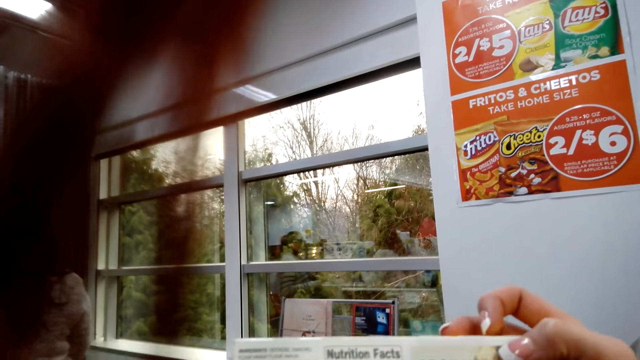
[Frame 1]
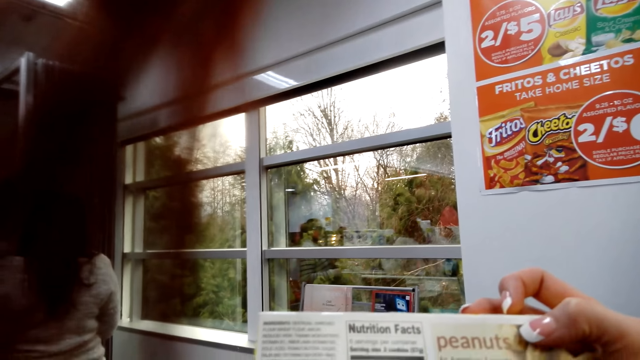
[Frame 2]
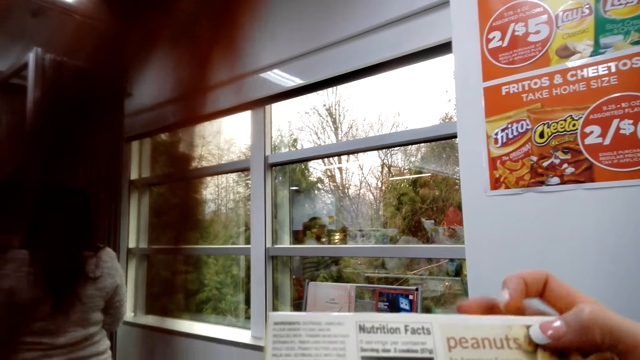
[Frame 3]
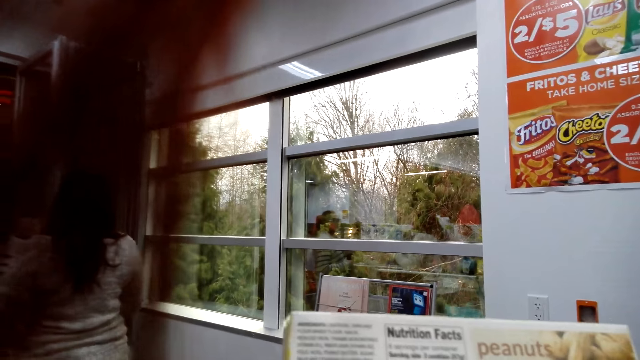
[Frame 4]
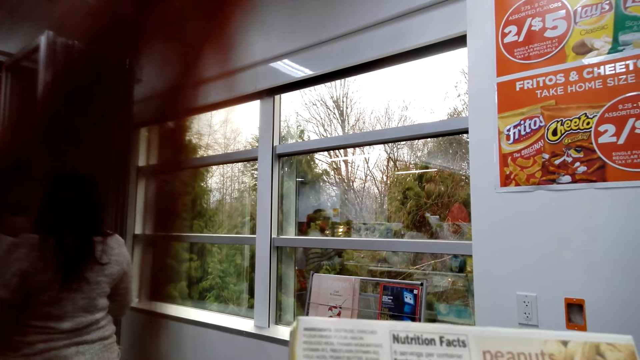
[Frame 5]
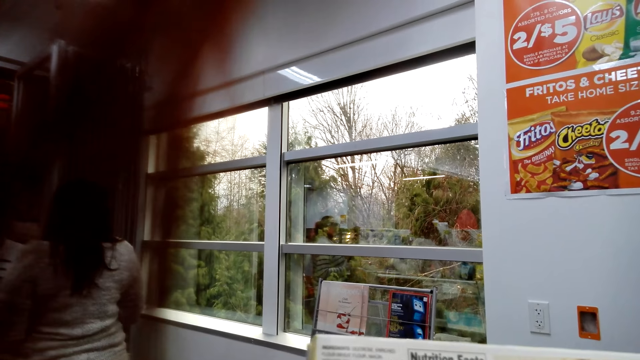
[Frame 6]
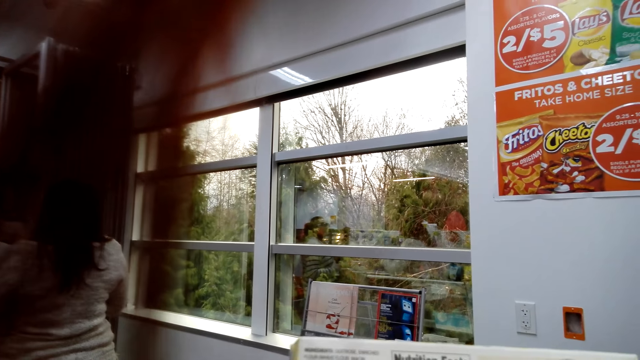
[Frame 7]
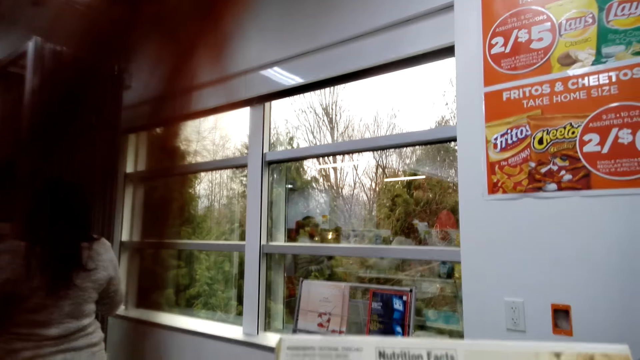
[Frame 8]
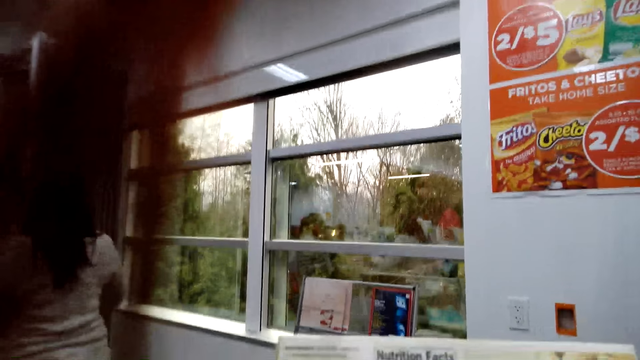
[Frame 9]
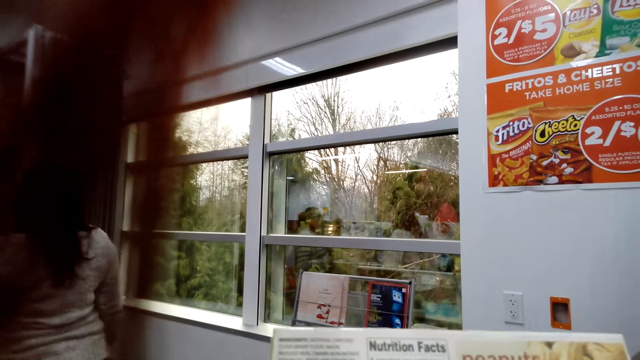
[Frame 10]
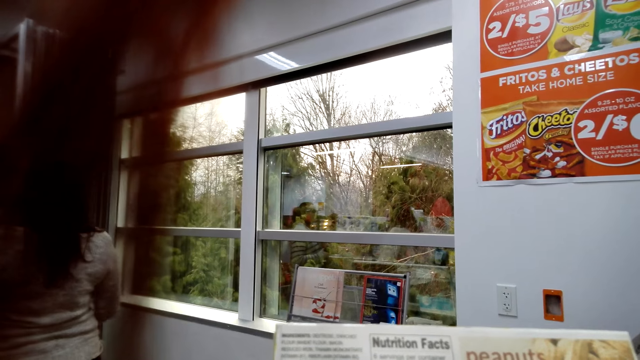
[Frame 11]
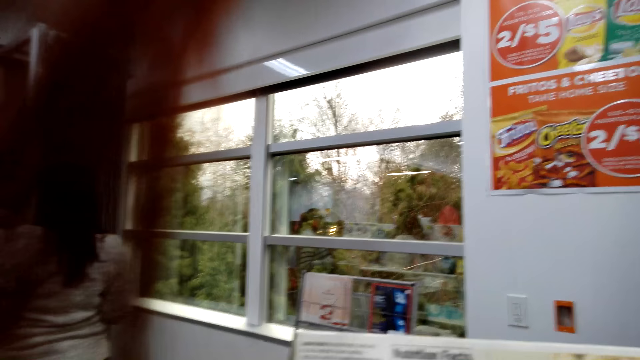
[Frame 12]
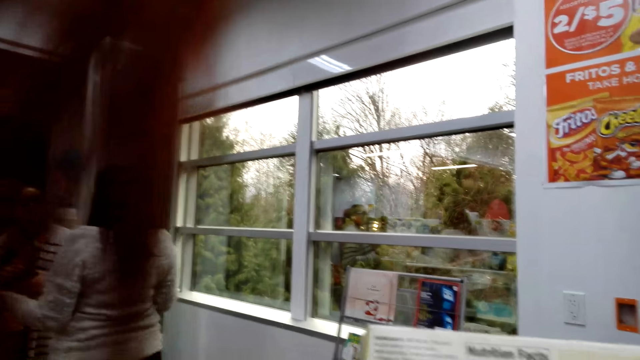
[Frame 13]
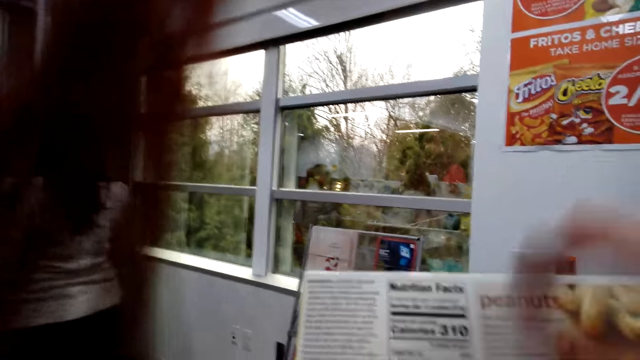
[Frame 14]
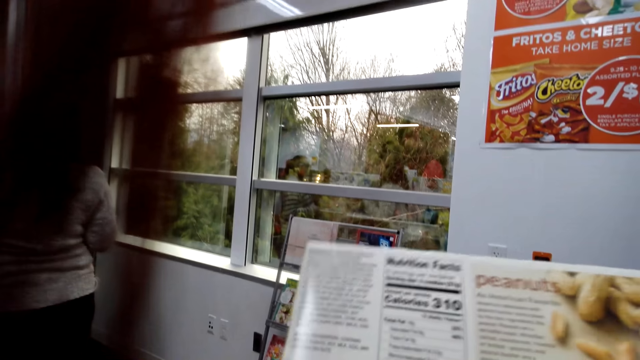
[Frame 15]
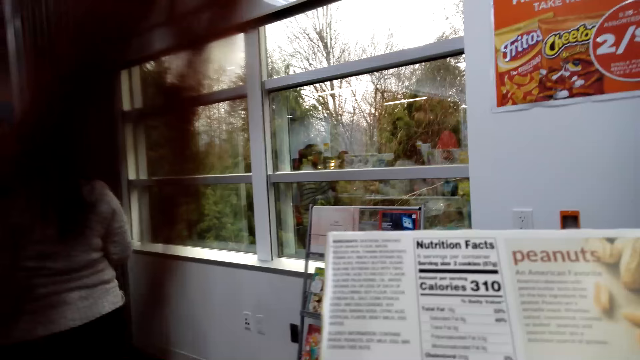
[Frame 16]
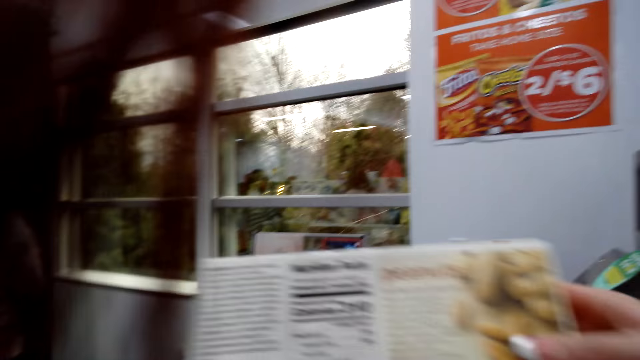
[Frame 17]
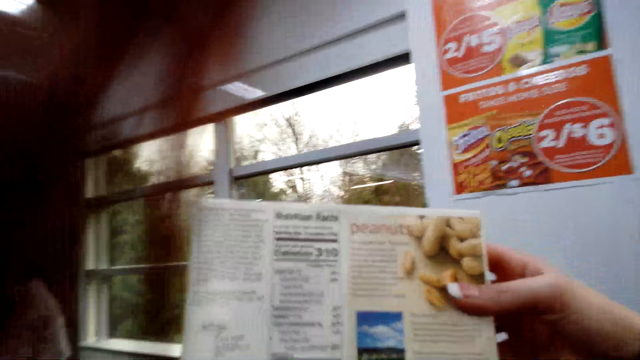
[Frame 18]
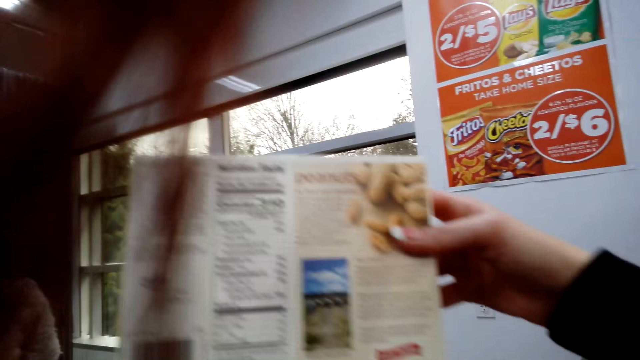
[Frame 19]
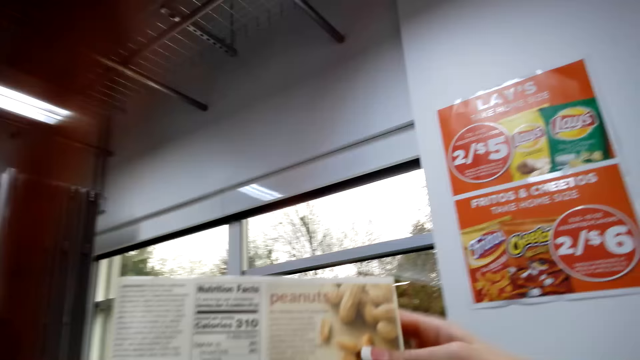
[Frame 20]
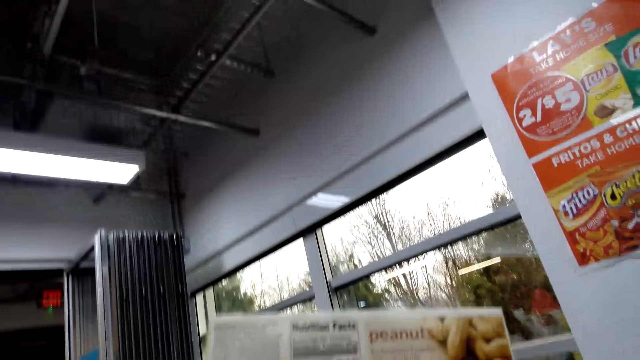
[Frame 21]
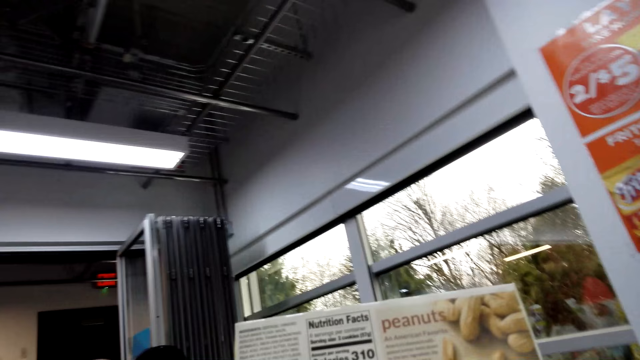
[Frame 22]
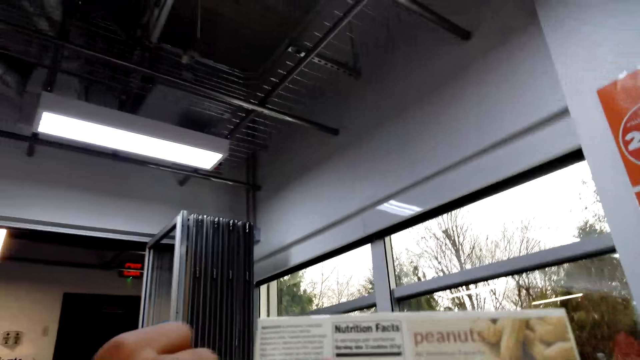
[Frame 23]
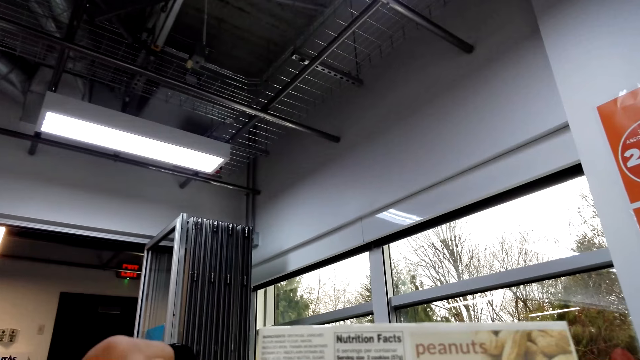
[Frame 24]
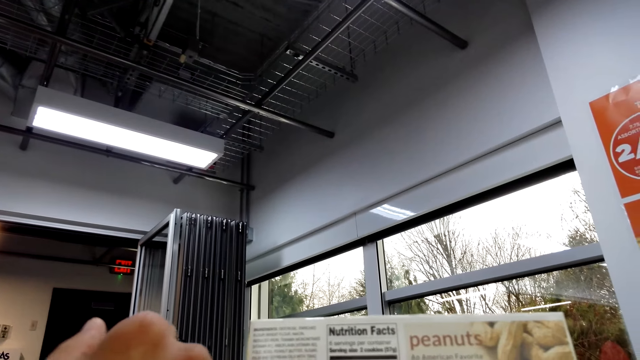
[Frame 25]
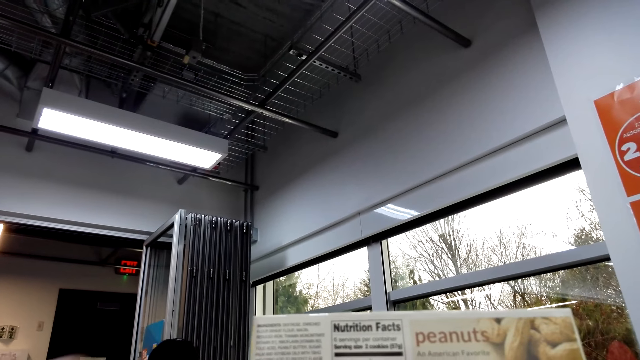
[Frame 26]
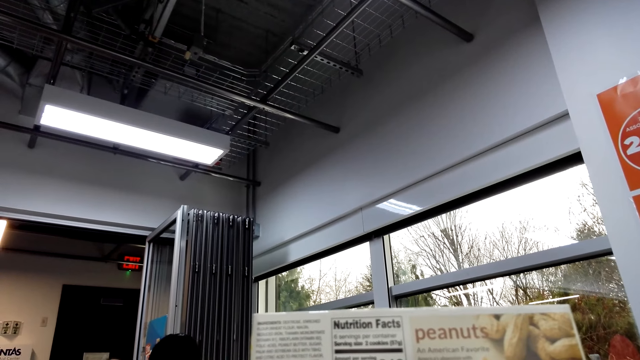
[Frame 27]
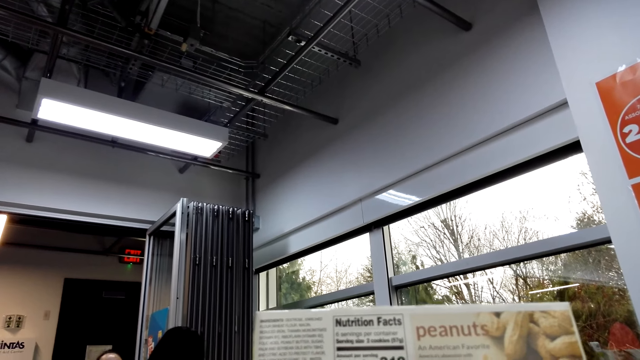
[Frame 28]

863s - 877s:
The camera wearer is reading from a packet of peanuts.

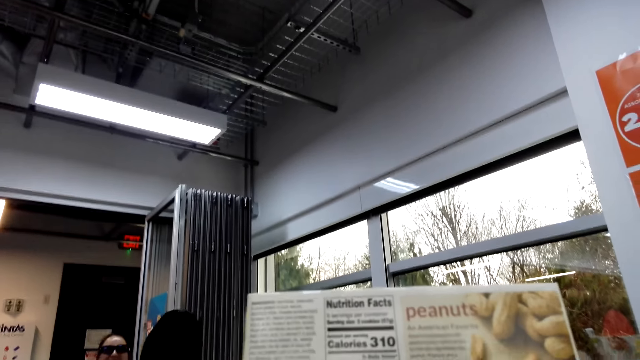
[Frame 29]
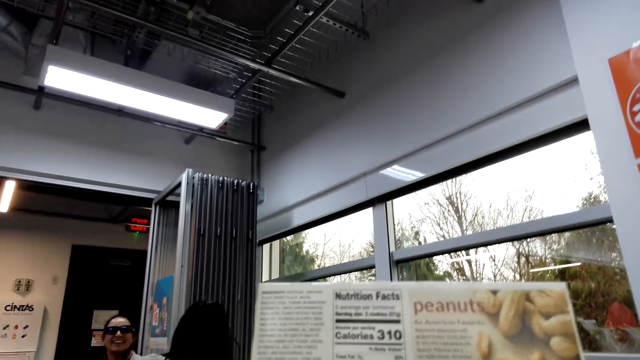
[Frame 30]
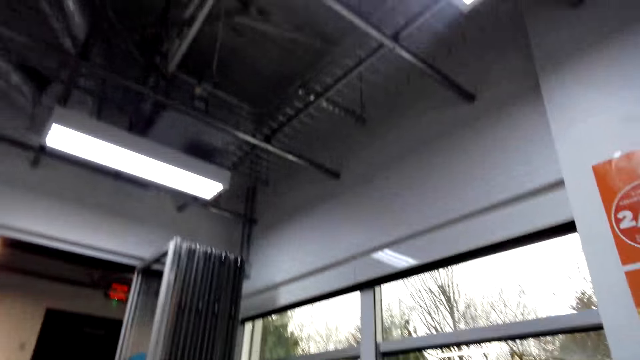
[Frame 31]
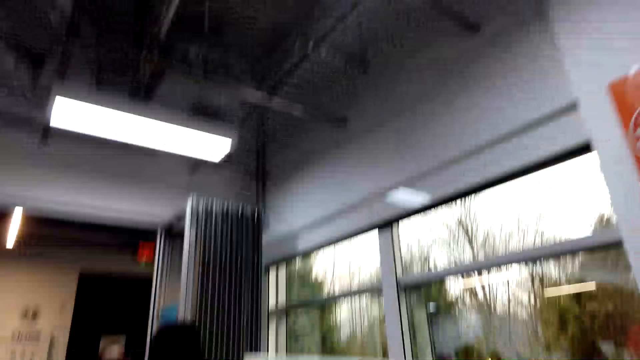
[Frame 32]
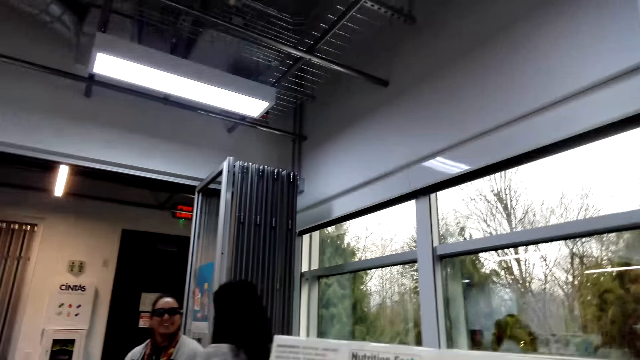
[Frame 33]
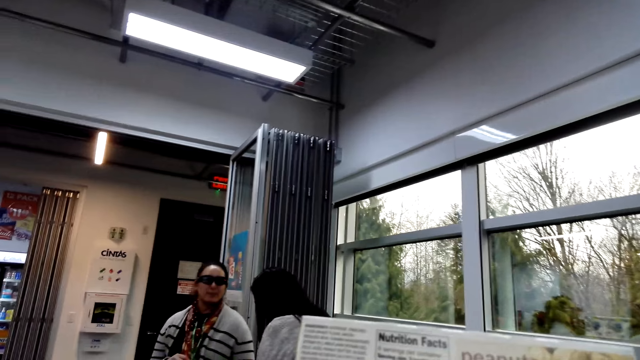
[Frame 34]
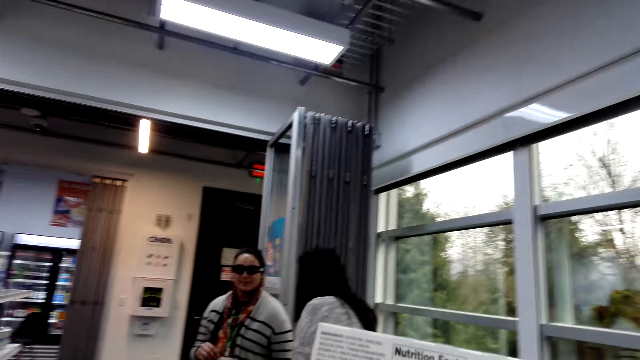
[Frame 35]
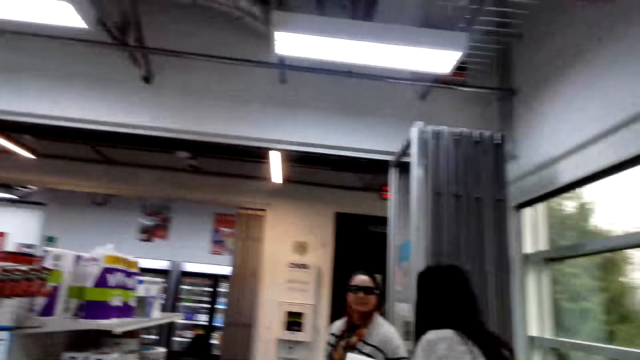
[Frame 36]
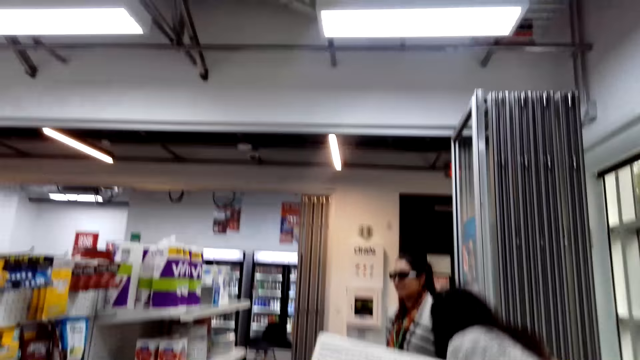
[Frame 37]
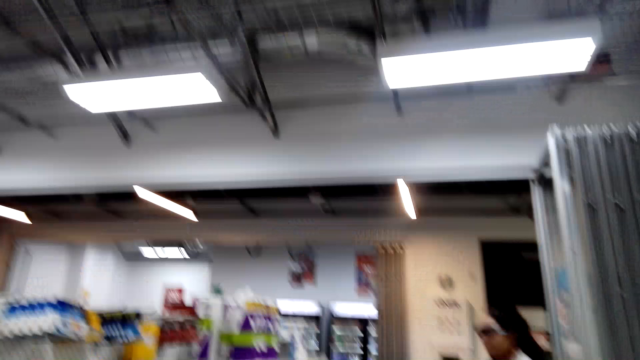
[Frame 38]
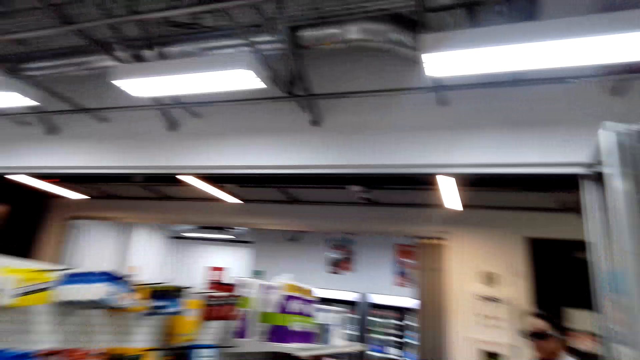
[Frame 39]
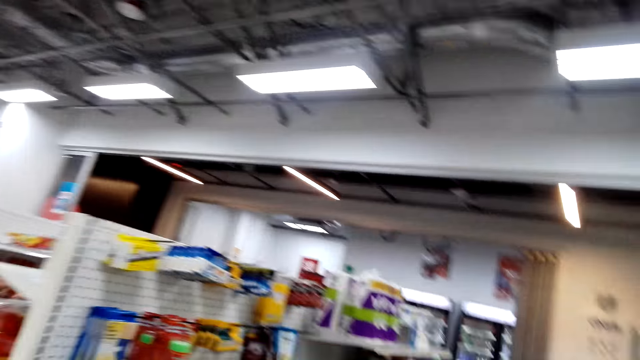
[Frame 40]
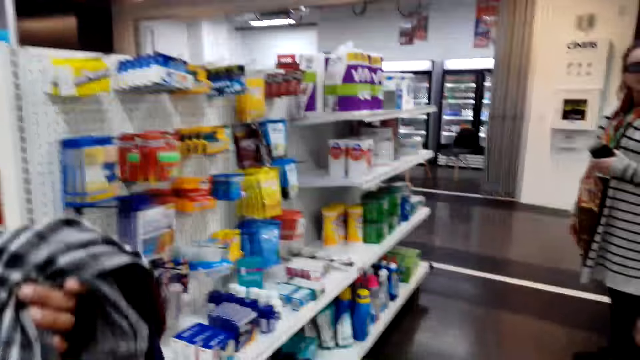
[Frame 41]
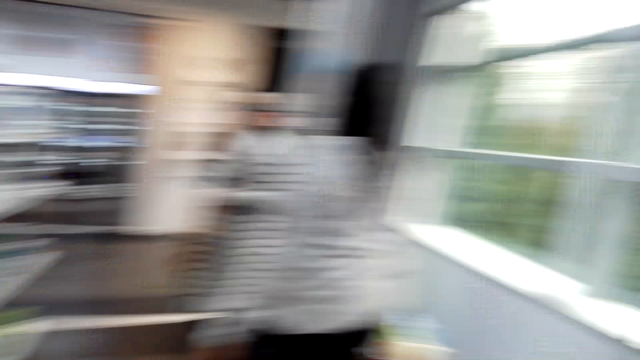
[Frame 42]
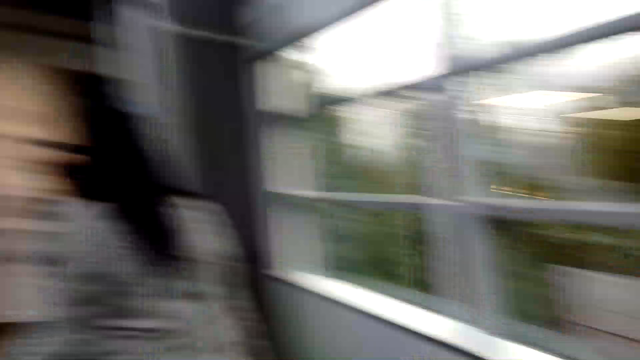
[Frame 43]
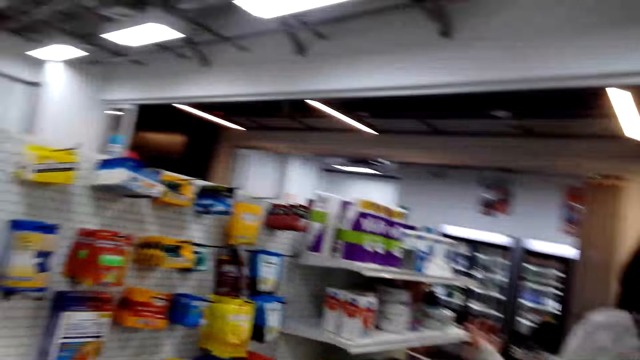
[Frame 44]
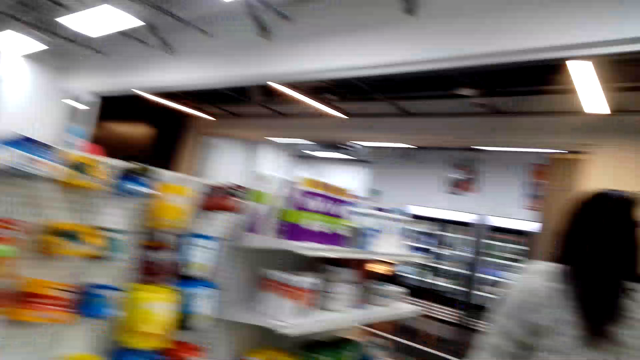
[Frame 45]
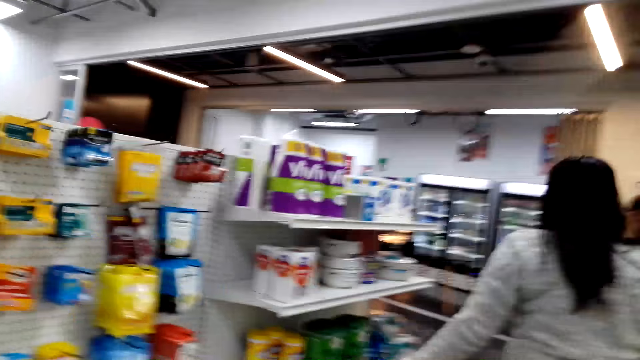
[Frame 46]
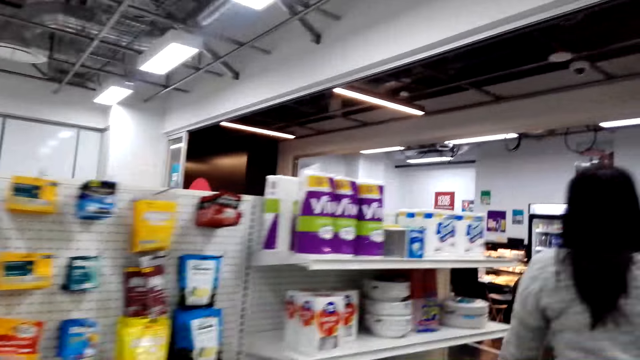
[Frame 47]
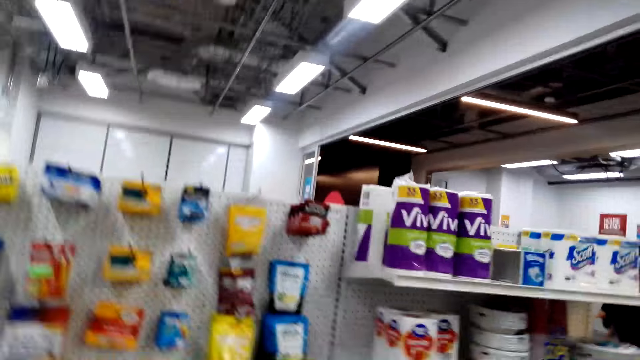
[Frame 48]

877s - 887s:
The camera wearer looks around.
